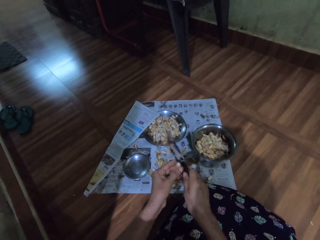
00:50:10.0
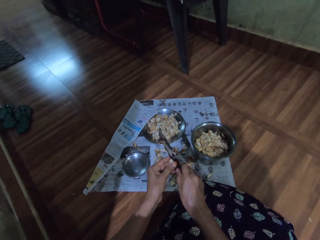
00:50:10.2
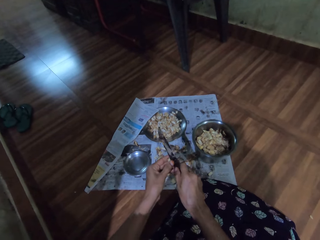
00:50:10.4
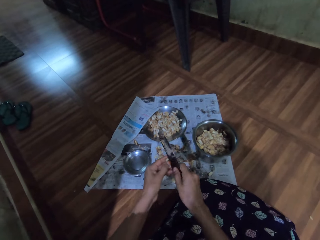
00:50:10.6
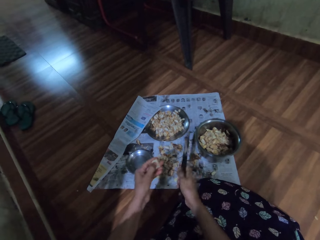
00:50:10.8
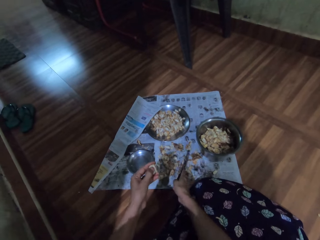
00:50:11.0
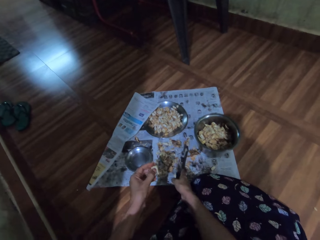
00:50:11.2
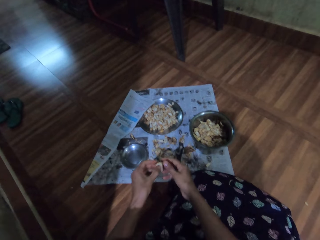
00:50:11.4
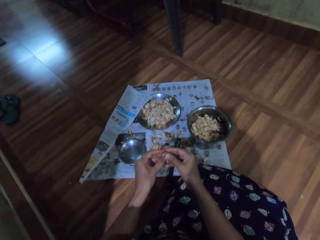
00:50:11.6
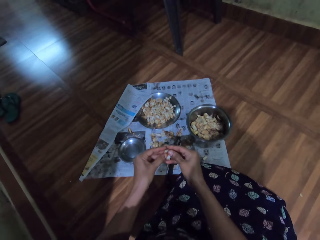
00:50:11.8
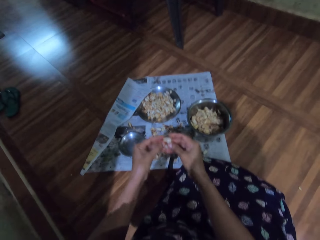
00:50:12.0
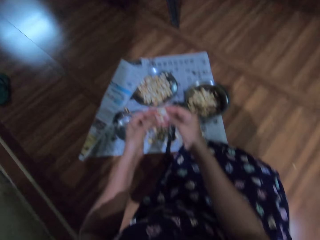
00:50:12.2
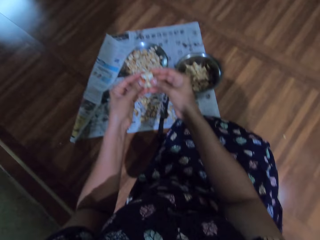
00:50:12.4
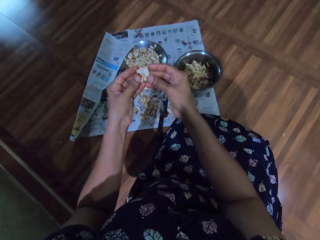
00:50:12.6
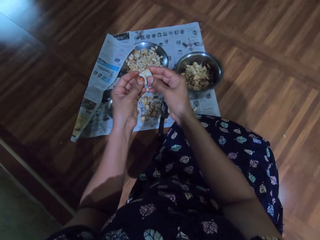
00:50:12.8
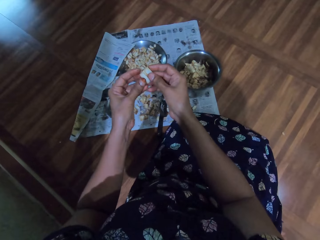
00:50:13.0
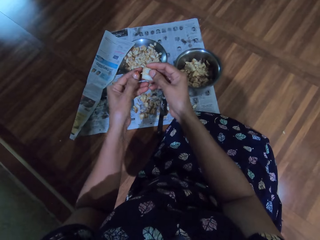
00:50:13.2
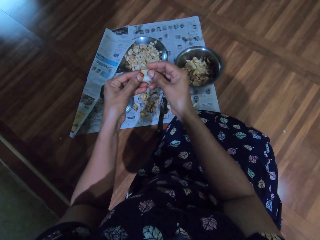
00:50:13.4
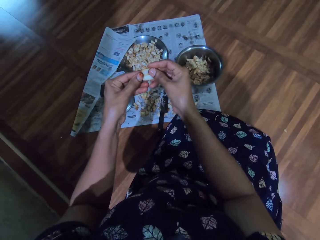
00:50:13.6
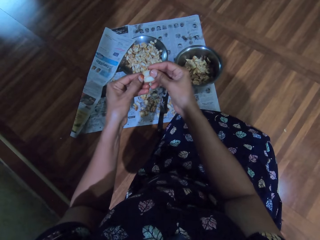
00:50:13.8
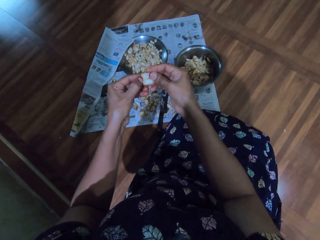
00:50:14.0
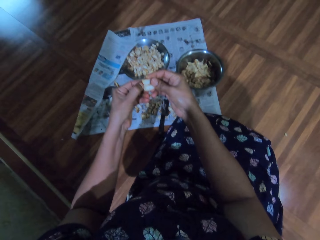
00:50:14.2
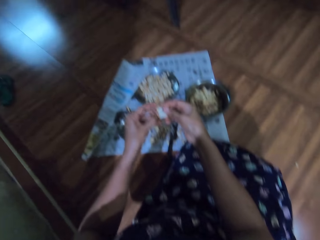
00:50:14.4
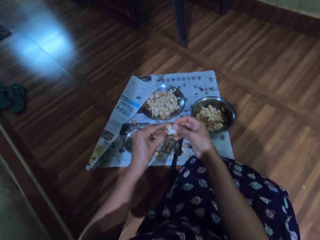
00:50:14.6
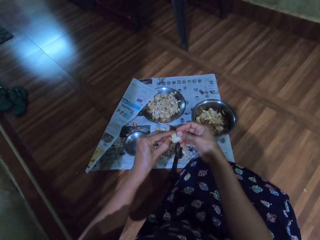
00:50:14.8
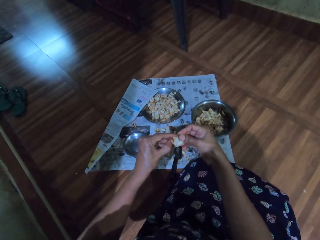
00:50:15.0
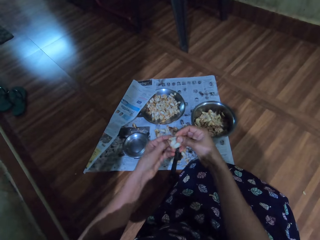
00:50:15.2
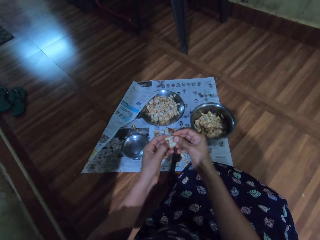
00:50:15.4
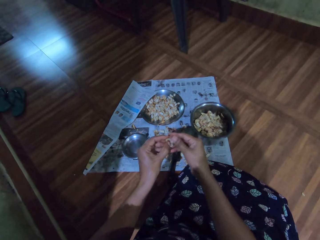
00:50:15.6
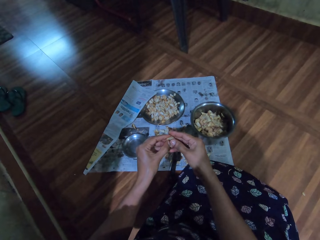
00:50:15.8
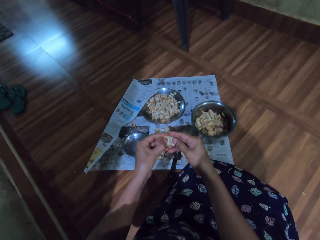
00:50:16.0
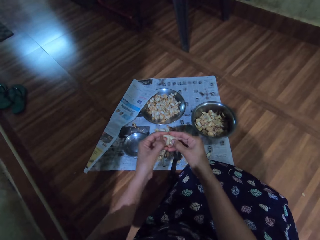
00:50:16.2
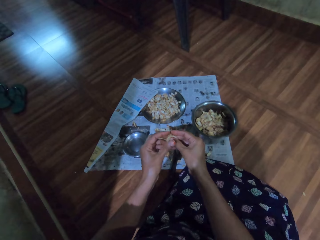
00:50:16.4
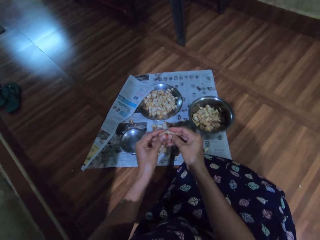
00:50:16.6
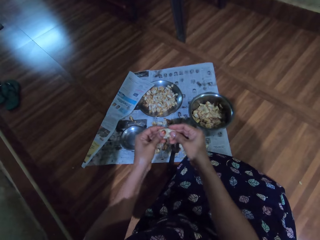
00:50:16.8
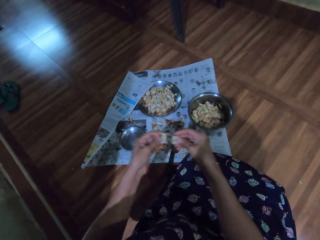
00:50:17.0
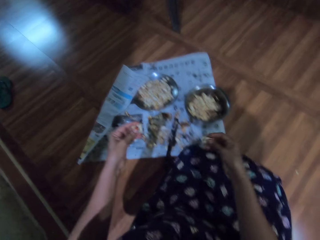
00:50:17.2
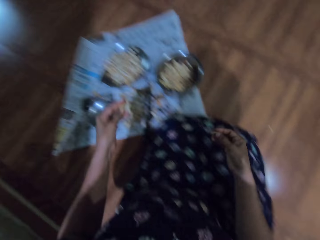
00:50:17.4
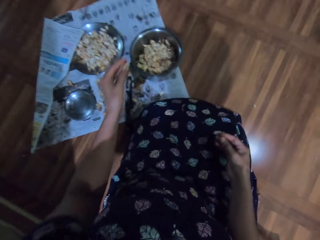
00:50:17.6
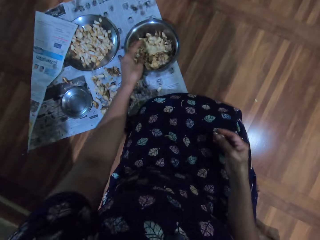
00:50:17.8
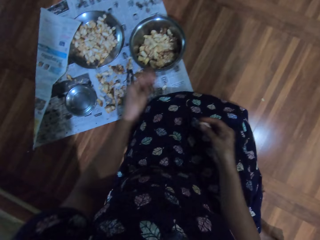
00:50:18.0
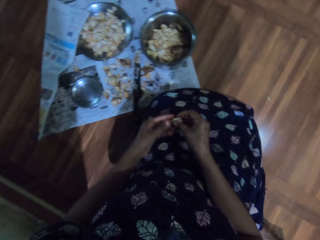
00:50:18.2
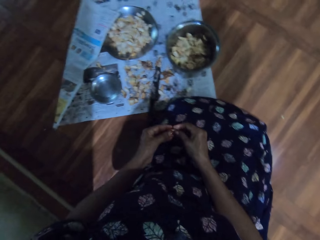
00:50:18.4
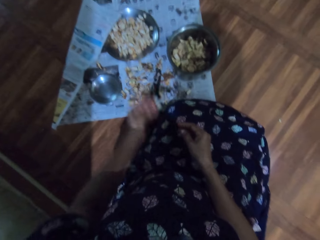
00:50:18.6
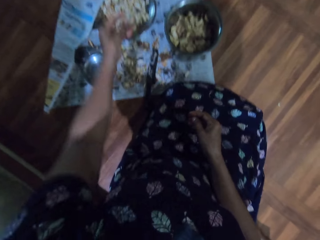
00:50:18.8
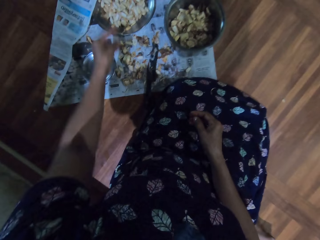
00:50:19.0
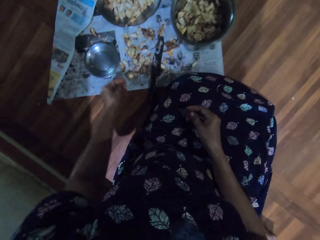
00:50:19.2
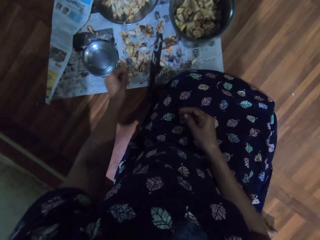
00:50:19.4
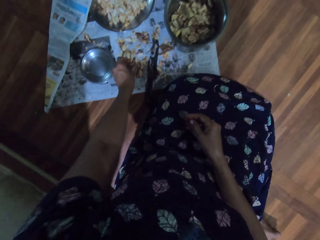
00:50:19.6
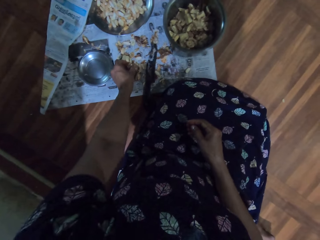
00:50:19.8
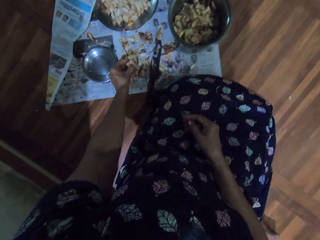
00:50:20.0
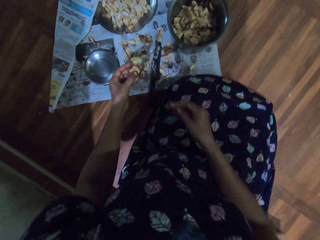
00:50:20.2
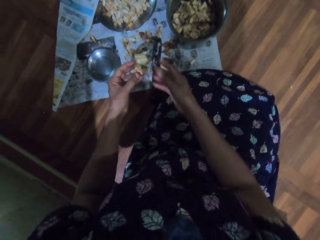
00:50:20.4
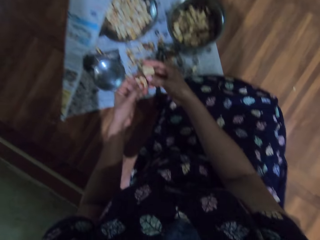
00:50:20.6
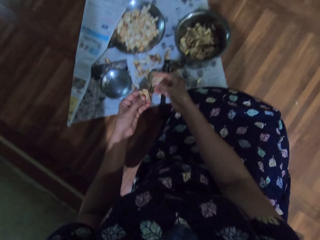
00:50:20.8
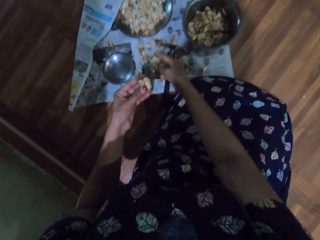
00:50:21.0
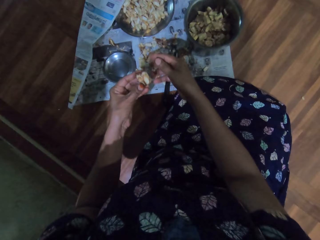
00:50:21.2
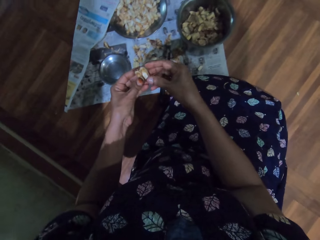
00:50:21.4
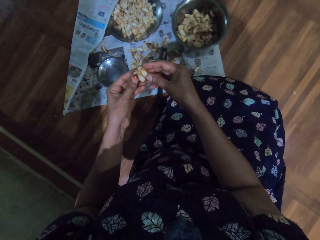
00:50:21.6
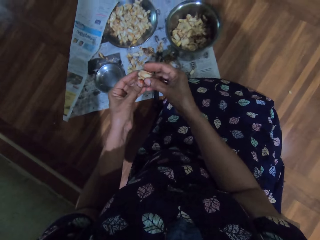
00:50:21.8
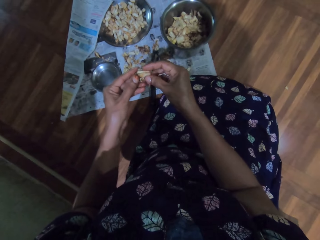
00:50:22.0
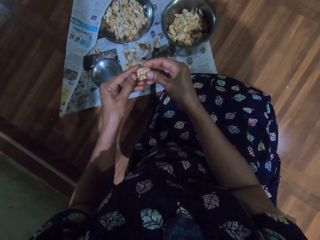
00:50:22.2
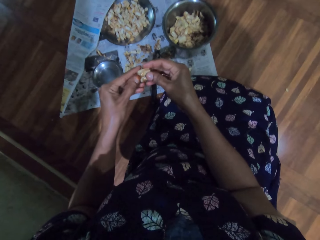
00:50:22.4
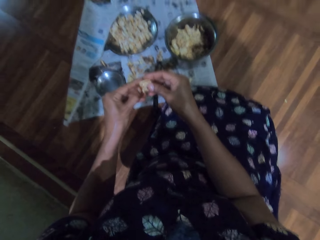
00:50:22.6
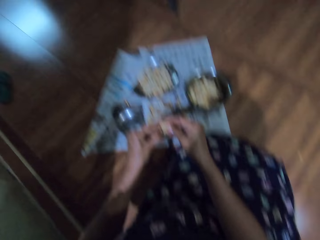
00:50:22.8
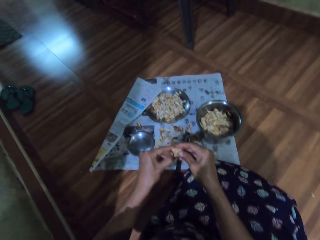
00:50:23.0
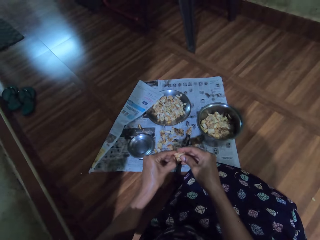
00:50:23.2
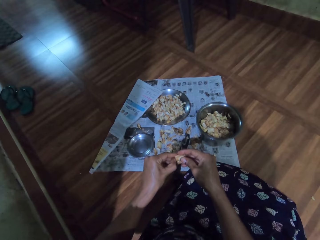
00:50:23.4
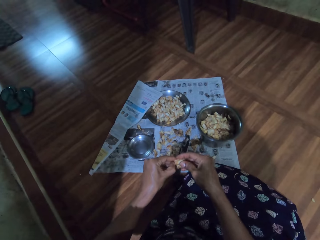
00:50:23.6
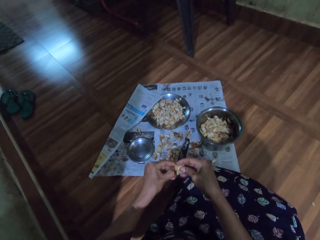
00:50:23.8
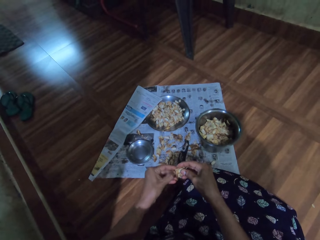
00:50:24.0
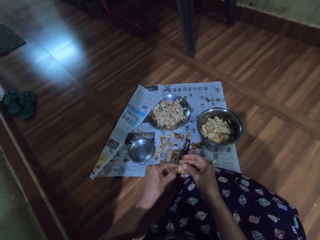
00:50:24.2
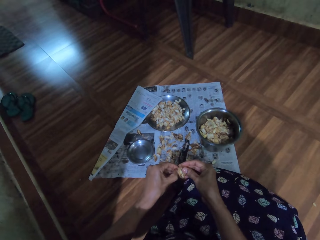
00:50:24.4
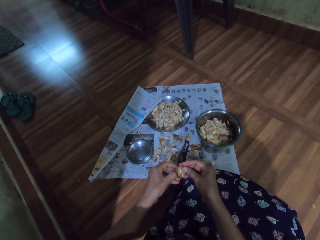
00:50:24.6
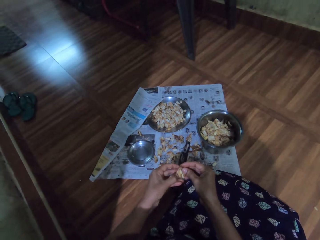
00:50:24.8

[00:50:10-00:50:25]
The camera wearer drops the knife on the newspaper with her right hand. She divides the garlic with both hands. She peels the garlic. She drops the garlic in the plate with her left hand. She passes the garlic to her left hand. She drops the garlic in the plate with her left hand. She picks up a garlic from the newspaper with her left hand. She divides the garlic with both hands. She drops the garlic on the newspaper with her right hand. She divides the garlic with both hands.

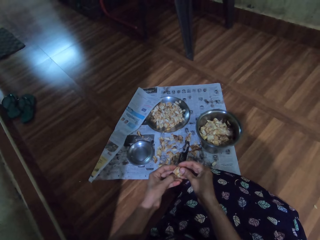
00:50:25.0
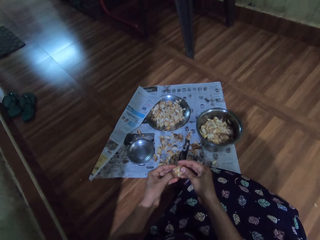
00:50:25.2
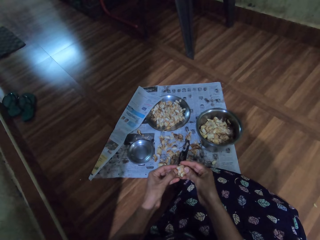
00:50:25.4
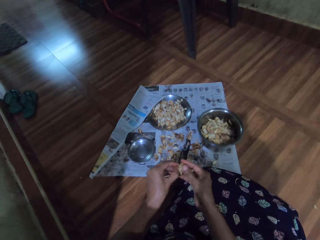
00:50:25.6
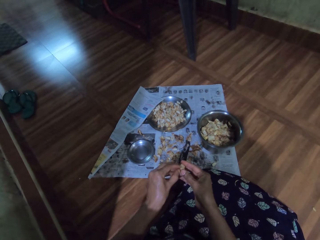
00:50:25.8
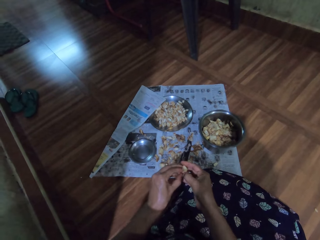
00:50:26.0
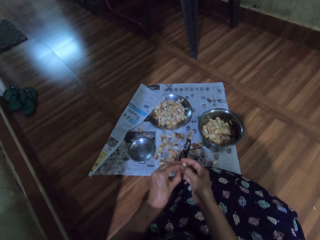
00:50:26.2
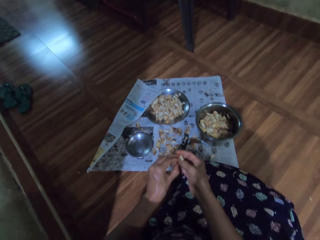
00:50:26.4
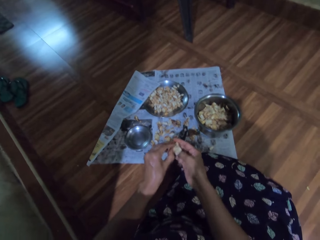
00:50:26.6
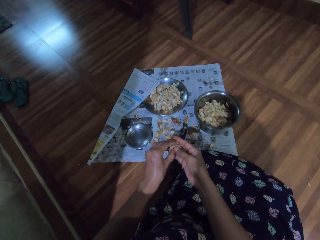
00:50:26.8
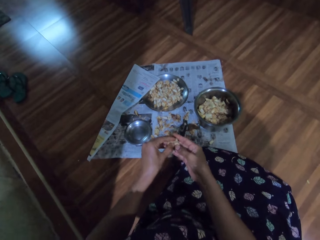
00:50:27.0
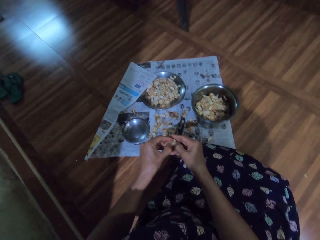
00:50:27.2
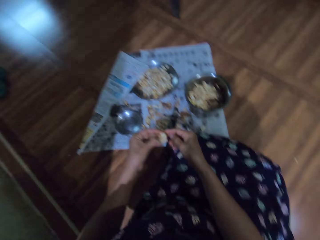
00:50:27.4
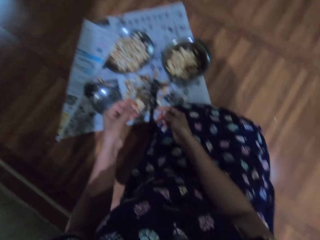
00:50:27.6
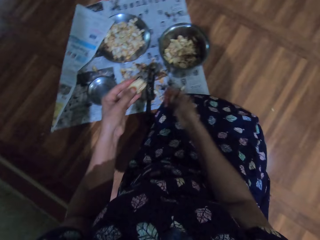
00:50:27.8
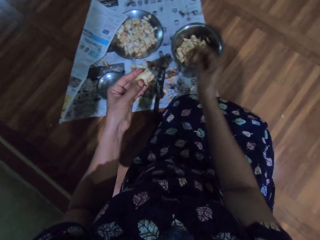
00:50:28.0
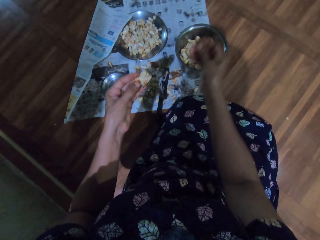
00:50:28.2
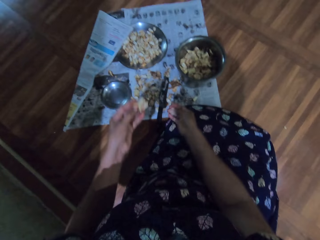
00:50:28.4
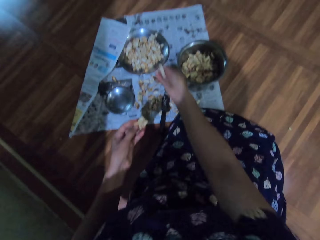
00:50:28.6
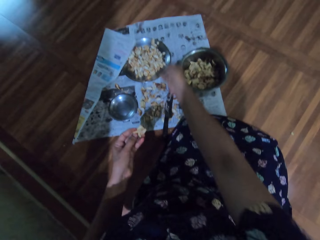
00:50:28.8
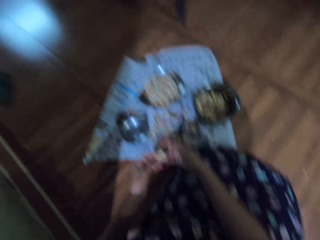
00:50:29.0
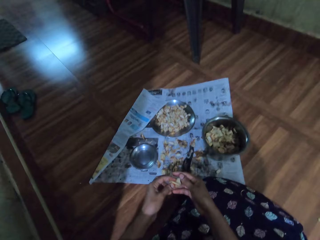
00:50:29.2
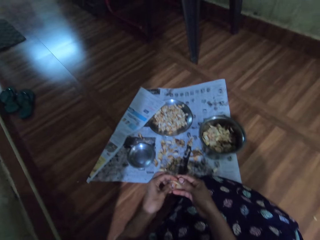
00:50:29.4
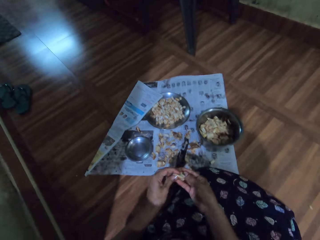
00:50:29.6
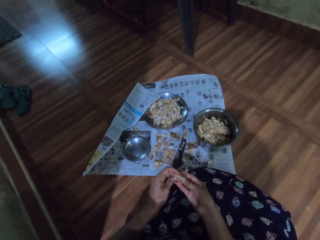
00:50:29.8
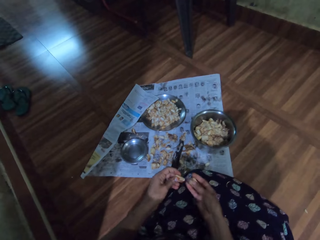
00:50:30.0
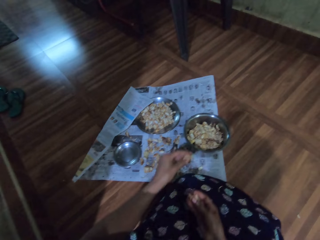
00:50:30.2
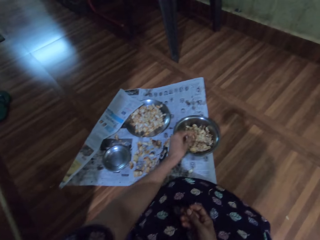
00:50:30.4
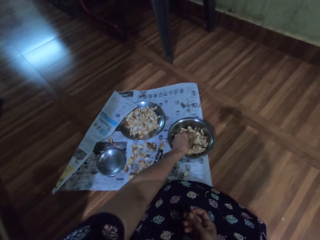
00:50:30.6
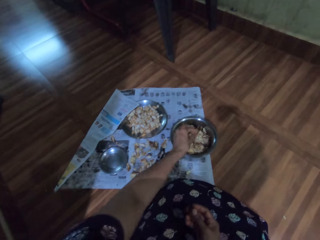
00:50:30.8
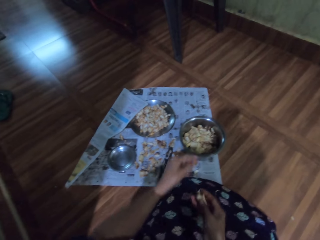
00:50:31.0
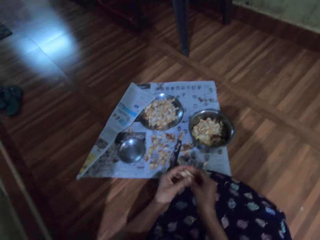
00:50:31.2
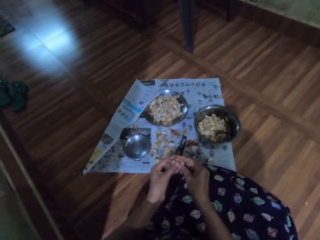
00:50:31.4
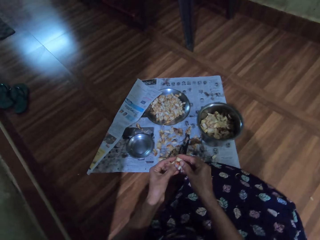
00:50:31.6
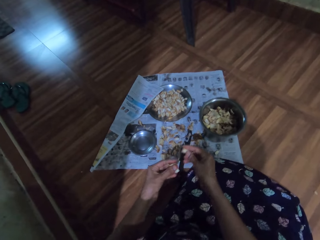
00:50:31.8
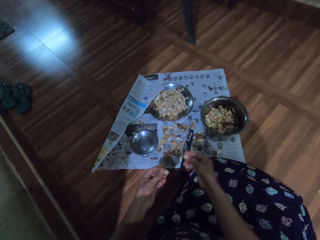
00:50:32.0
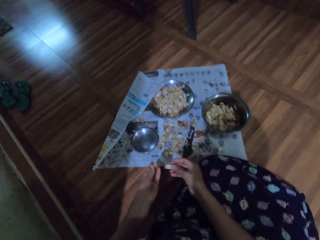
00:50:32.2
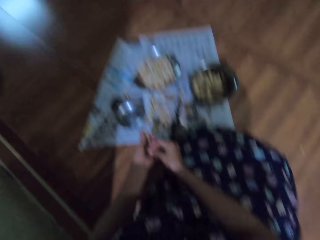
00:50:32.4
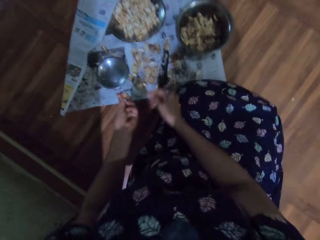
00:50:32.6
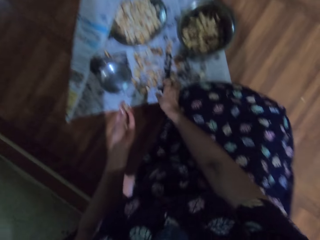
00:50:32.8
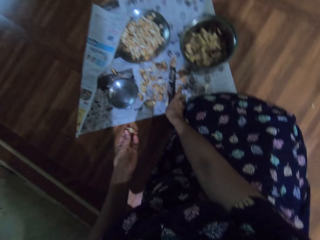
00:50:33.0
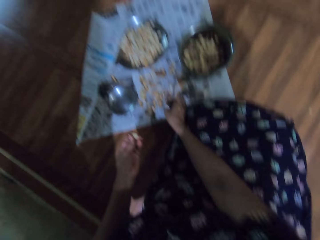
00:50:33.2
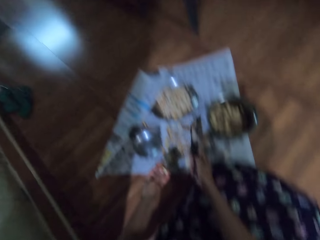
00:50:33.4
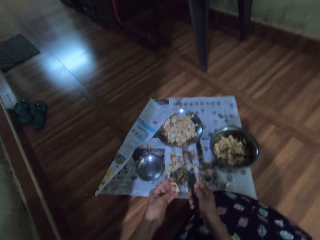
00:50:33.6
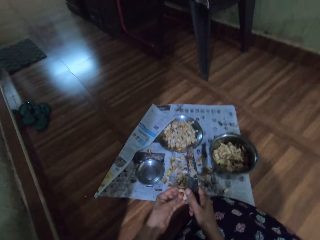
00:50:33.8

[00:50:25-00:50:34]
The camera wearer peels the garlic. She drops the garlic in the plate with her right hand. She divides the garlic with both hands. She drops the garlic in the plate with her left hand. She divides the garlic with both hands. She passes the garlic to her left hand. She picks up the knife from the newspaper with her right hand.
